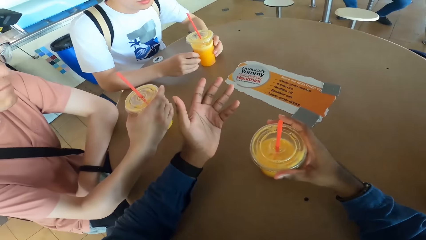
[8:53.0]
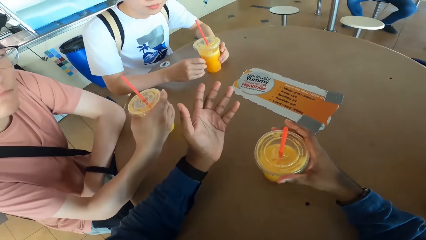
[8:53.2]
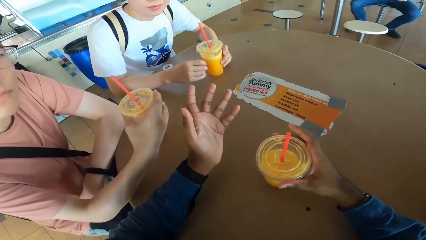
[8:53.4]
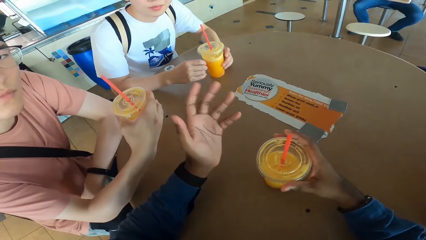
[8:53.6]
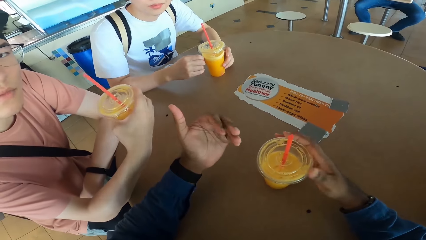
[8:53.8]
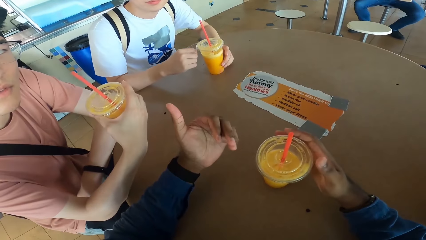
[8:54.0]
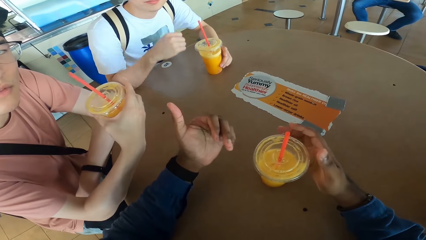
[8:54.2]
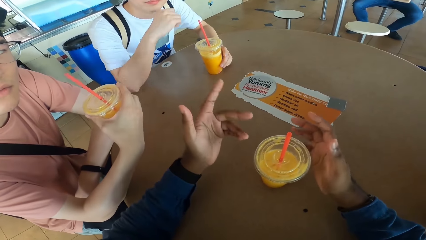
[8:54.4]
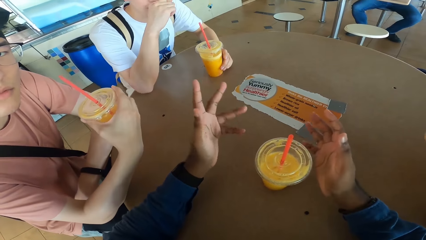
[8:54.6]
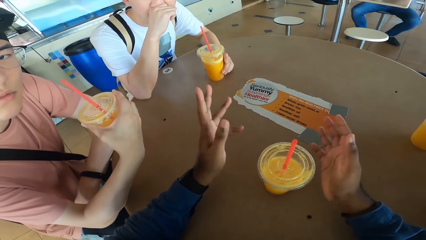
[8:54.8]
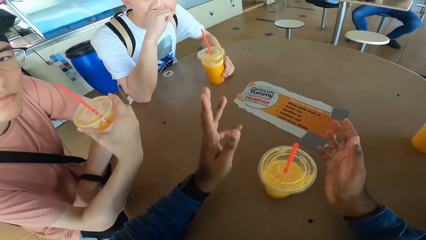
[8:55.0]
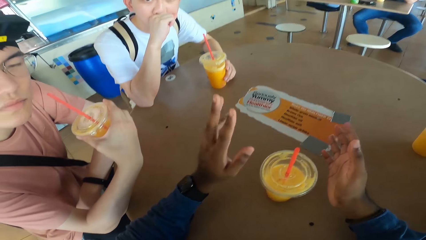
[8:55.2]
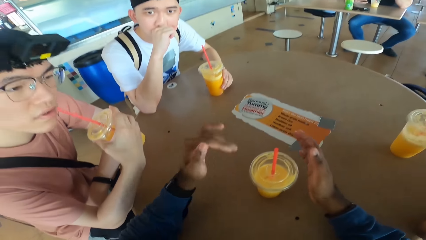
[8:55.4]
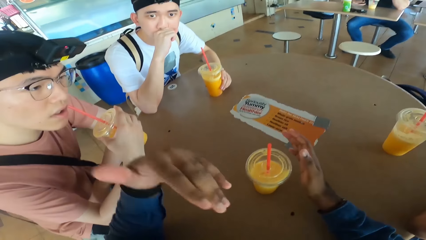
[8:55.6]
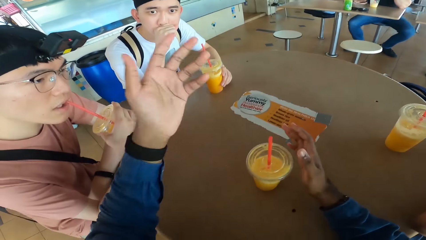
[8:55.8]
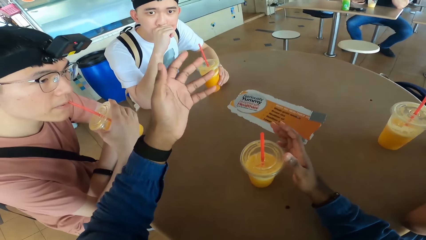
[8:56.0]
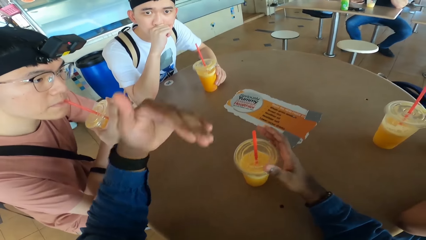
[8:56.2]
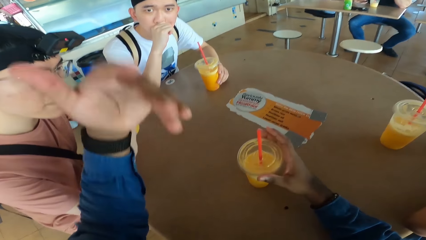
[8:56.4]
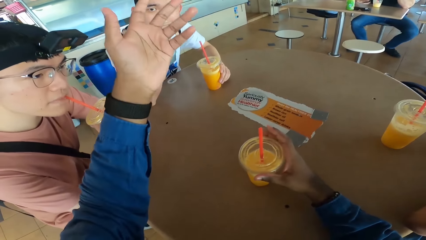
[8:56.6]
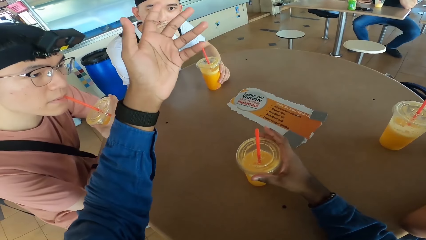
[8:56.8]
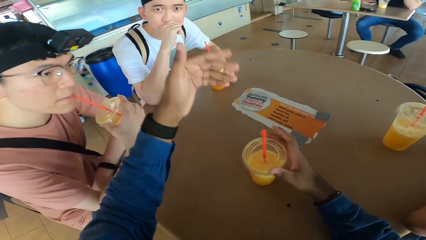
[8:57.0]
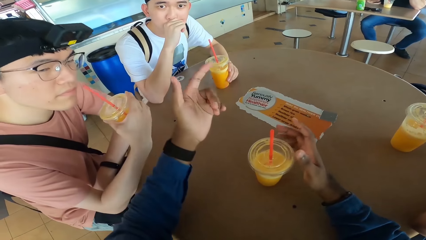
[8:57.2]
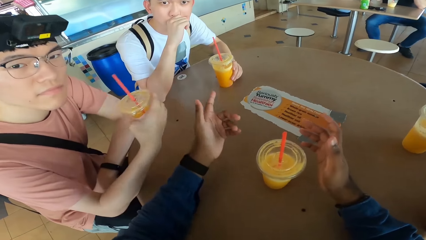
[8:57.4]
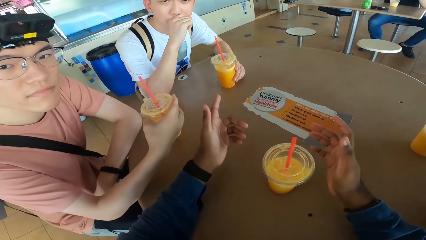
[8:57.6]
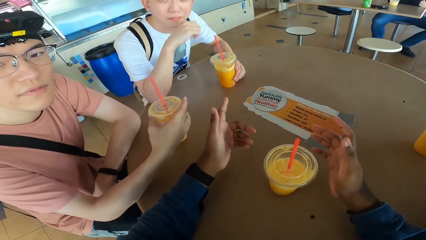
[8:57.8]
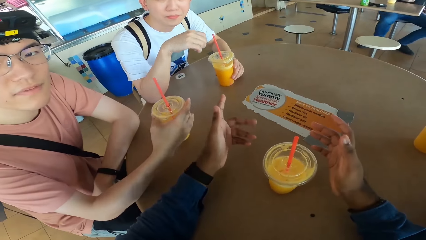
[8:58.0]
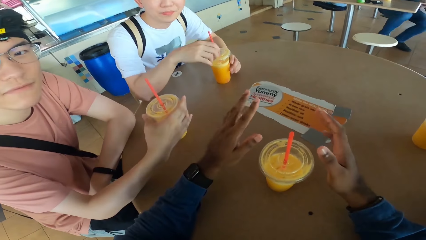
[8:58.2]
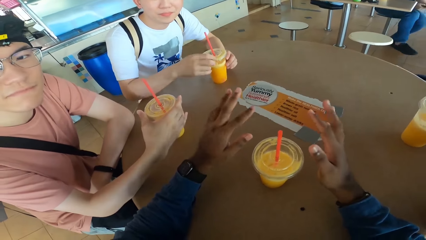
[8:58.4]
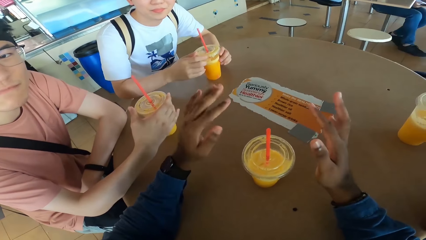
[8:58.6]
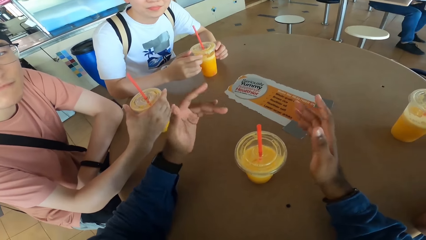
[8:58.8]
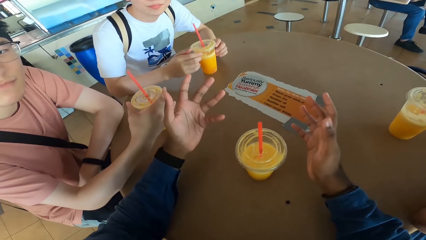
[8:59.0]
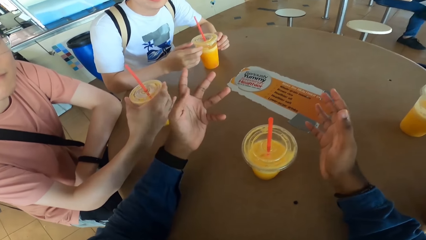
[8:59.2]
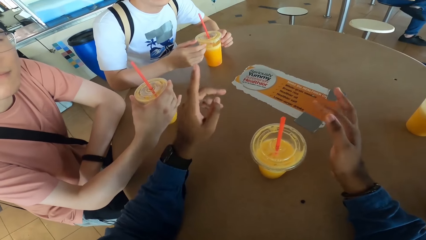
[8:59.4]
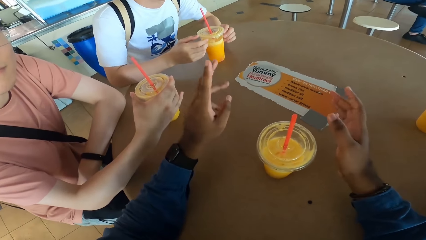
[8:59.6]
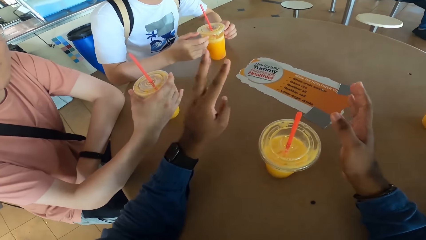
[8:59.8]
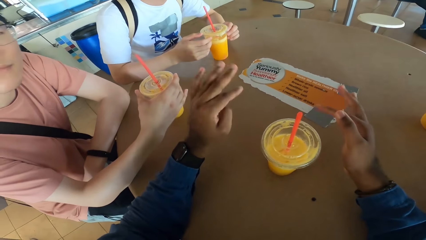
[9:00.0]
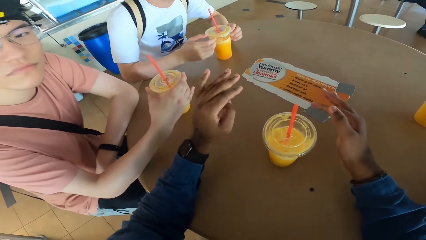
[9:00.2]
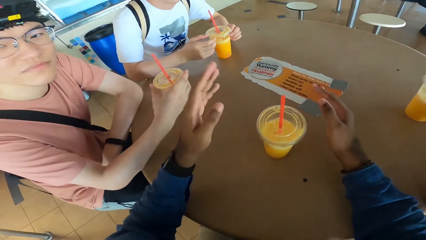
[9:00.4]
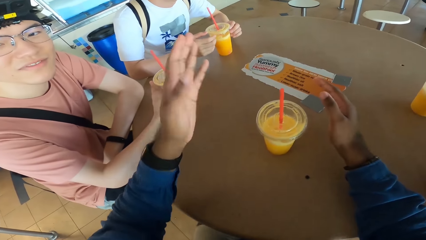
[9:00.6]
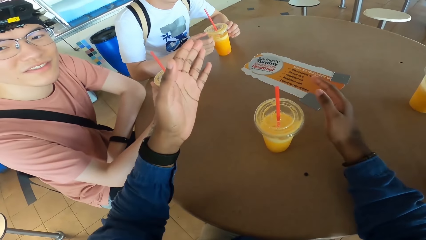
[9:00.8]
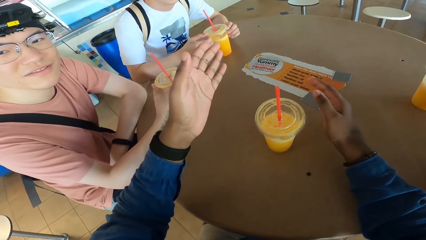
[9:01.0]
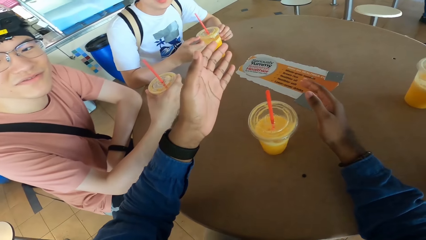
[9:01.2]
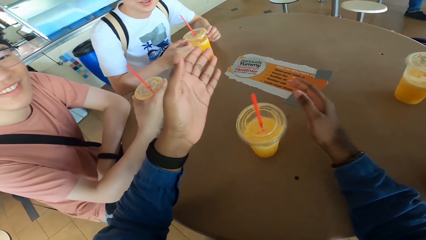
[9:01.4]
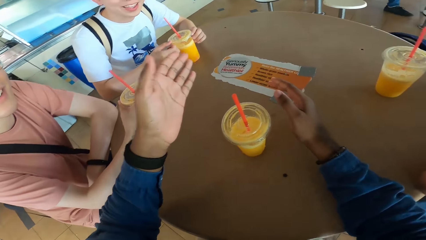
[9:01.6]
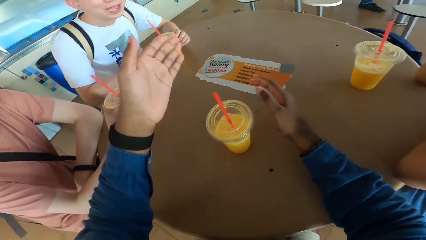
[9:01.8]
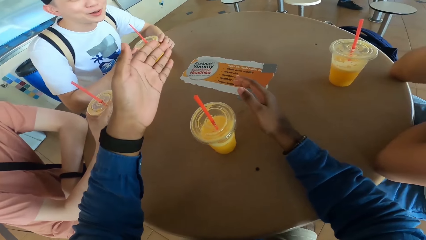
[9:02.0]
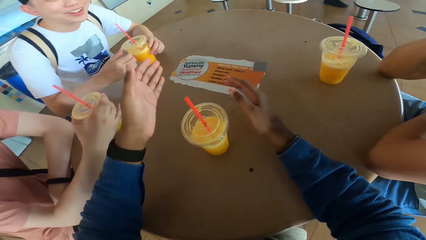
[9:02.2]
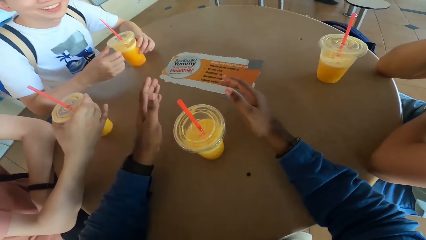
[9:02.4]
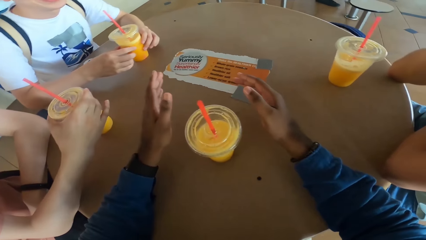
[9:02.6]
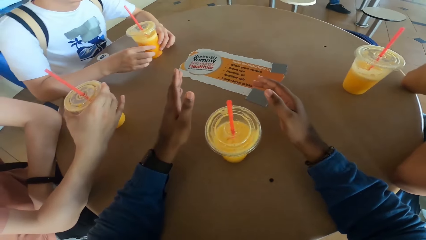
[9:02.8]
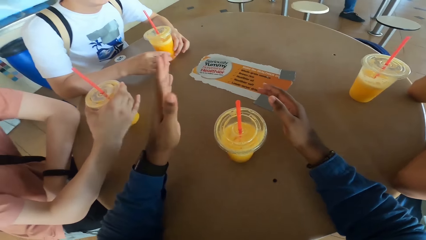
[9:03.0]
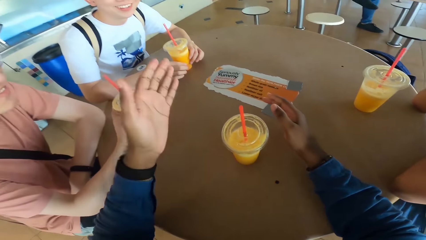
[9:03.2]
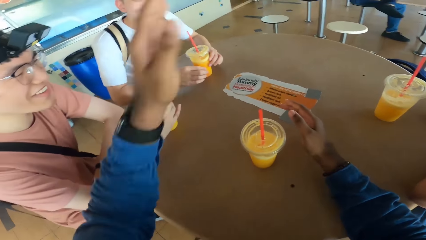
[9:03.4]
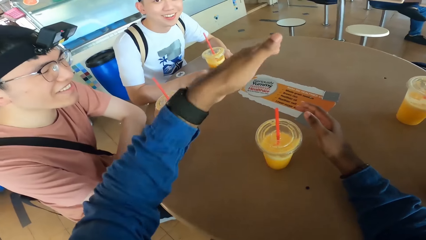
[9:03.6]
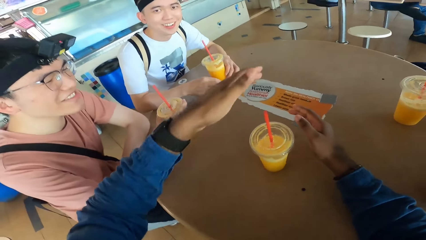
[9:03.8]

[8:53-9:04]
A man takes a drink. The camera wearer takes a drink. Another man takes a drink. The other man puts the drink on a table.

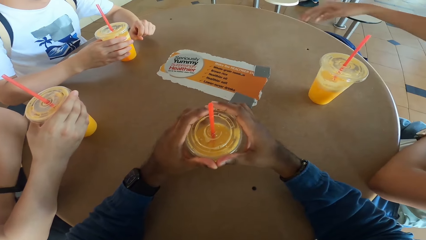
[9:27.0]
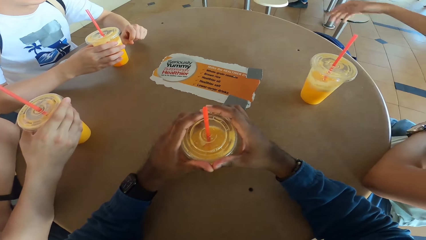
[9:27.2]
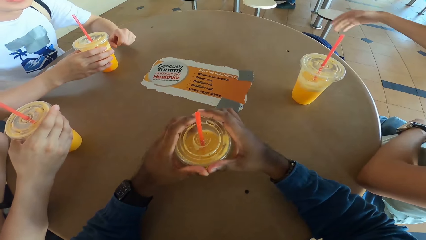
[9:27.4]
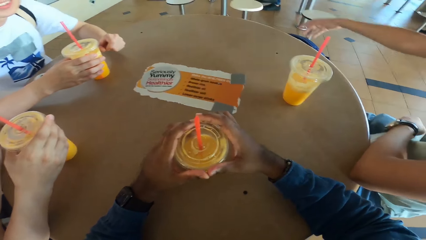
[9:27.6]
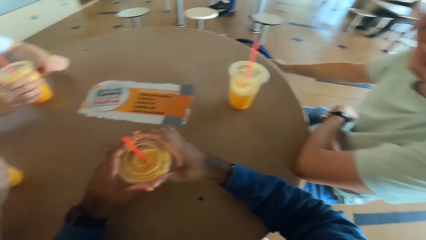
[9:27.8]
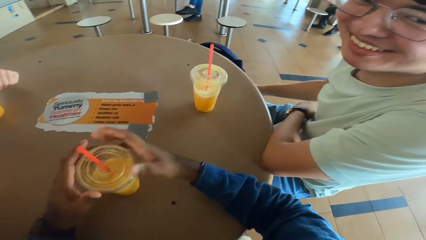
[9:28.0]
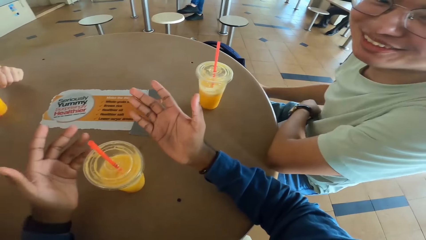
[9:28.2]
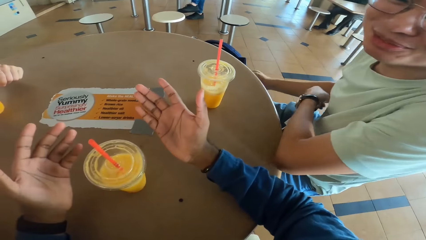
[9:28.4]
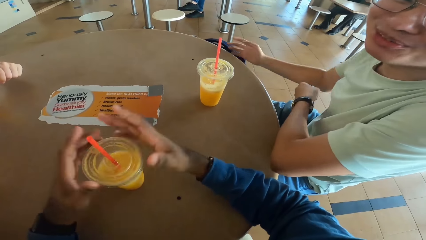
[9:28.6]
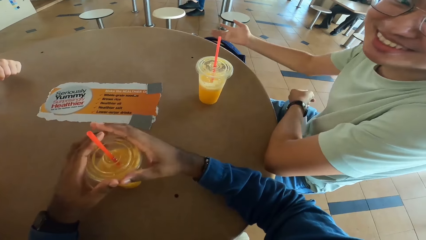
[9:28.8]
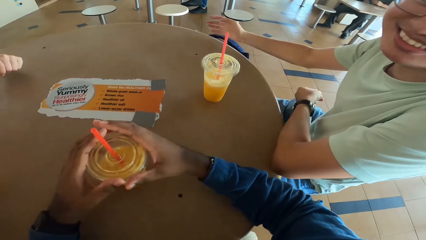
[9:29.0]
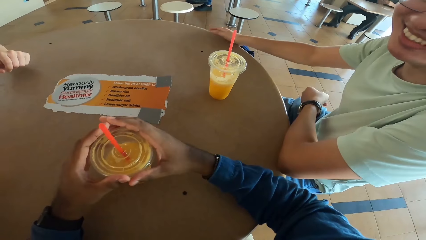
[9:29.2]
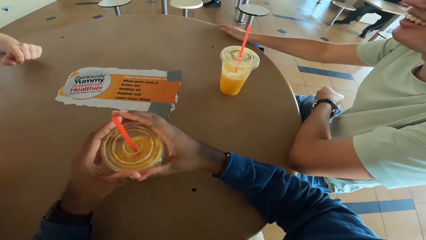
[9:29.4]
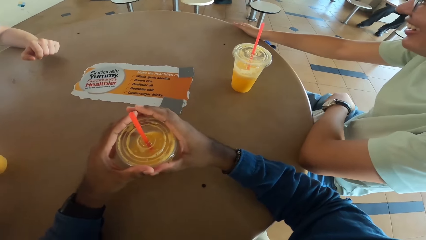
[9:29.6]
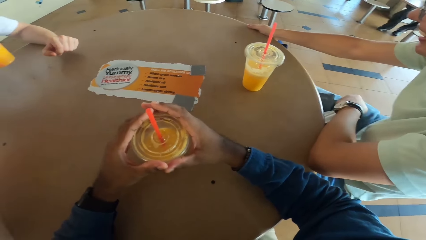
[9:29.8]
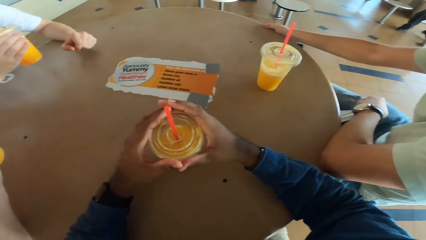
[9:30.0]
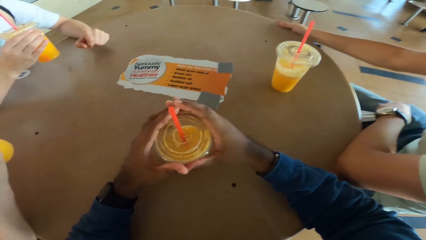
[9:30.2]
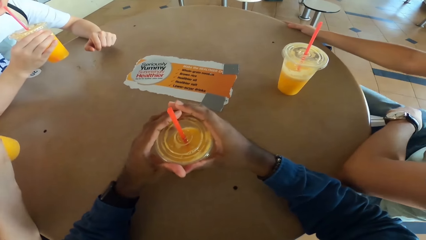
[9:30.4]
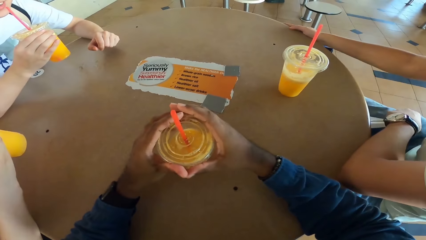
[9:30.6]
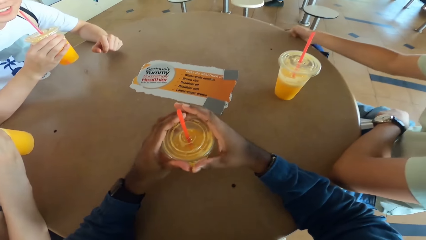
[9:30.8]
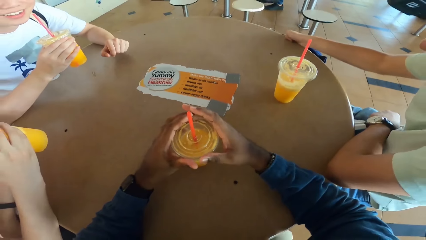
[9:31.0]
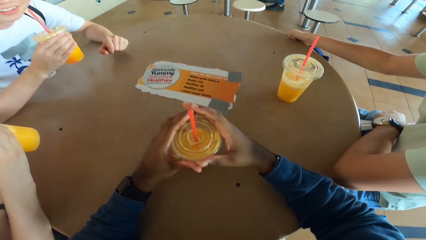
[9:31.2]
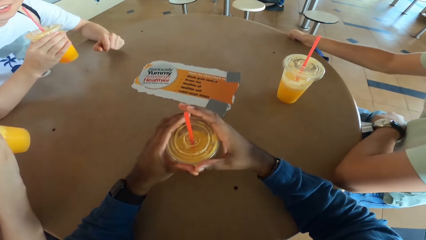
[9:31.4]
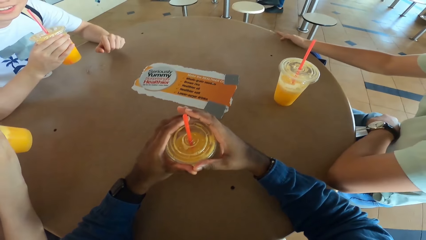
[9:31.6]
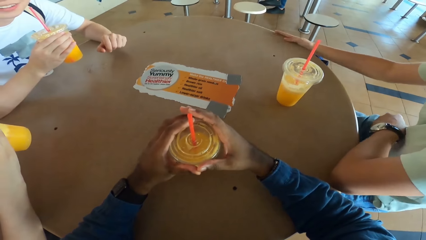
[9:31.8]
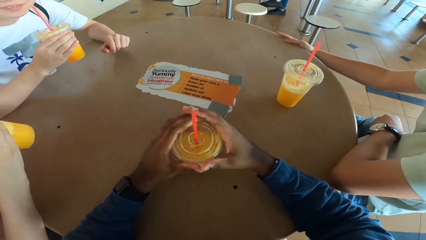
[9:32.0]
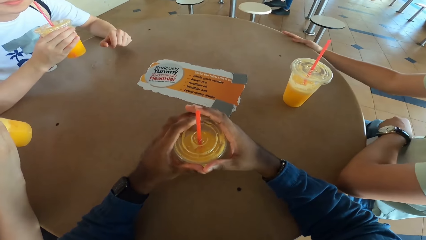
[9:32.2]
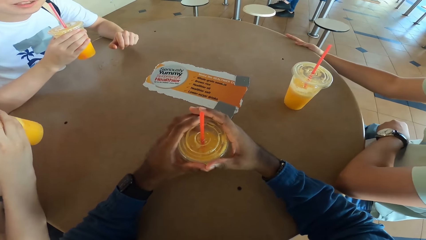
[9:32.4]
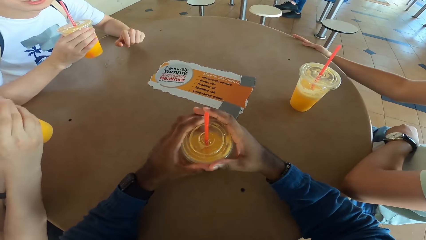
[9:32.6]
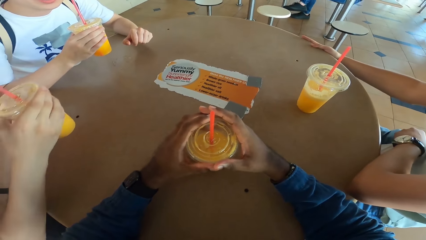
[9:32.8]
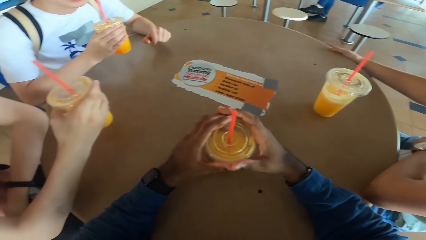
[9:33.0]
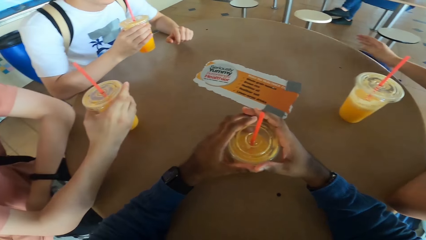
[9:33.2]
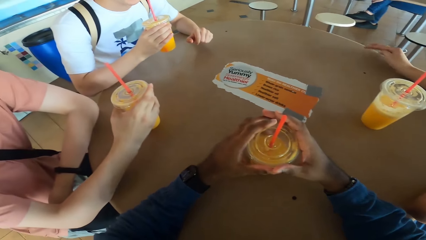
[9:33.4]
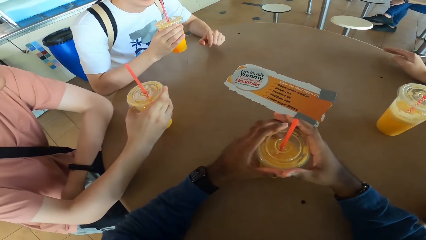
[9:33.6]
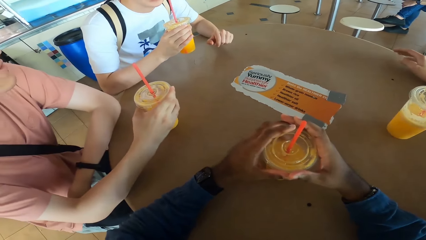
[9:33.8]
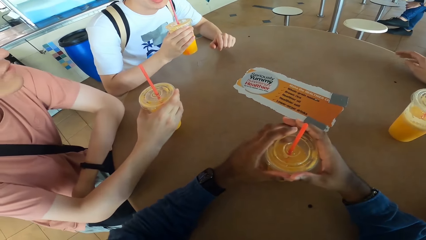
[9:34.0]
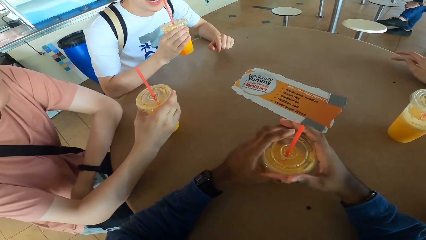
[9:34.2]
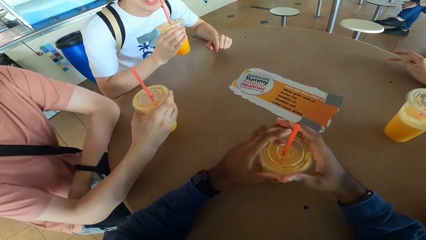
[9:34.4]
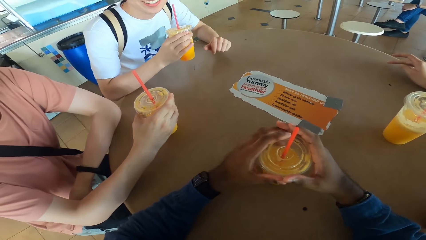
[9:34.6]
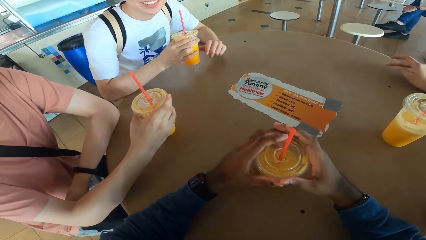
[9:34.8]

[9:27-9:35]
A man puts a drink at the table. The camera wearer explains with his hands. Another man takes a drink. The camera wearer holds a drink.
